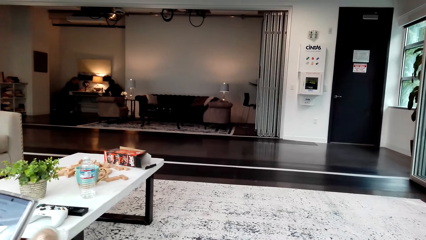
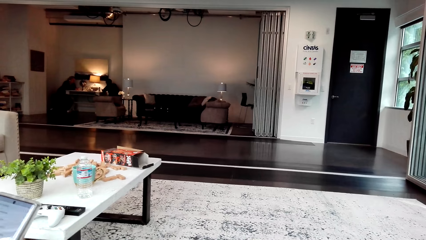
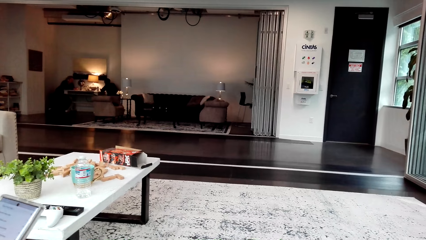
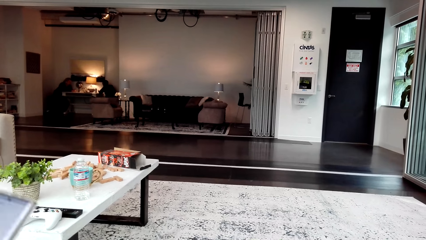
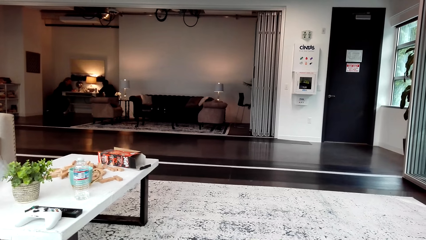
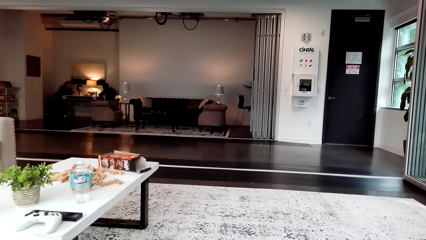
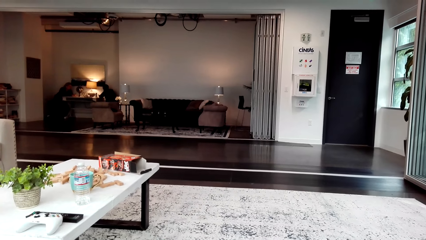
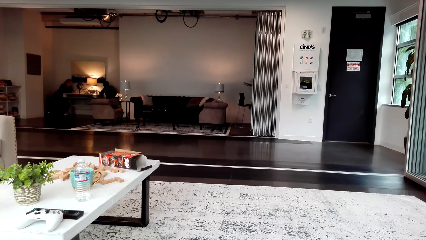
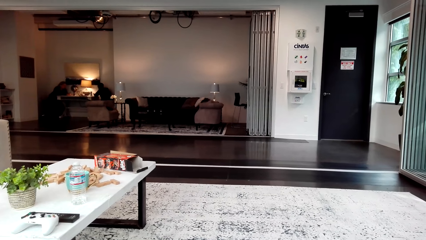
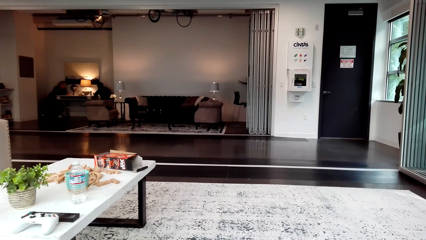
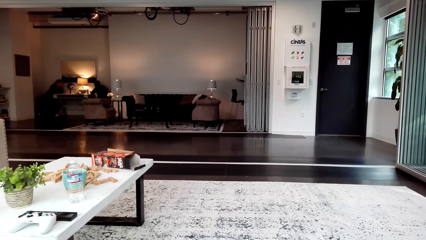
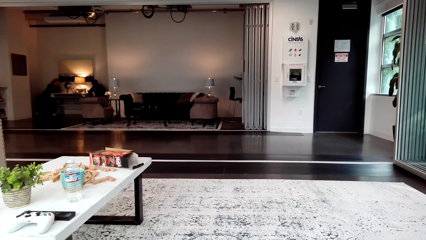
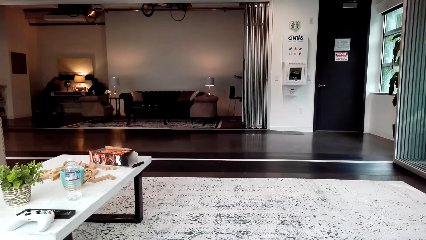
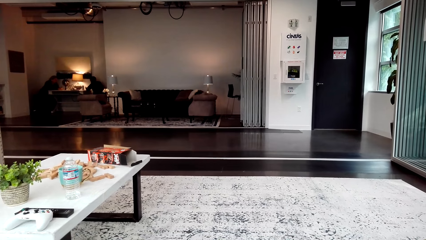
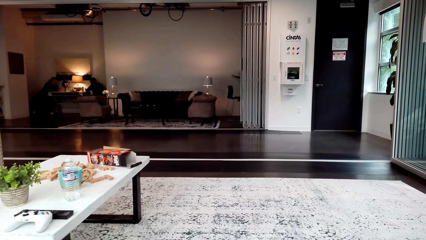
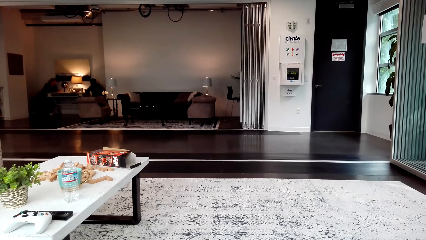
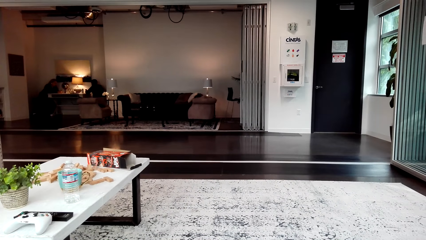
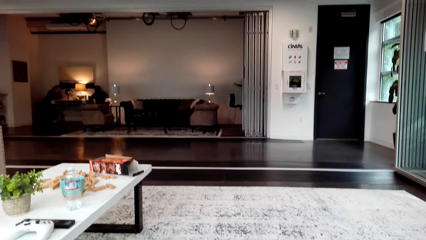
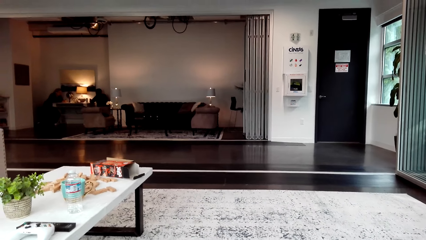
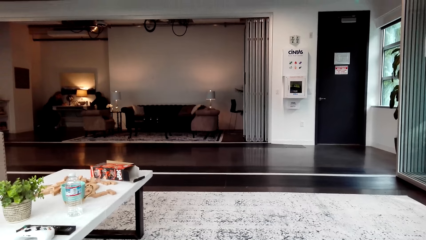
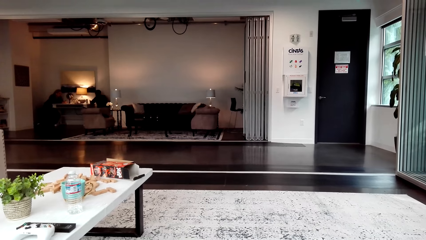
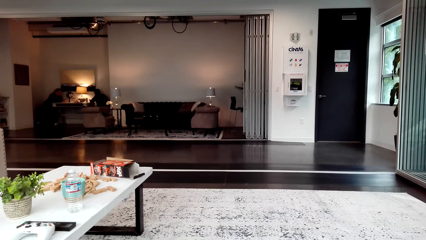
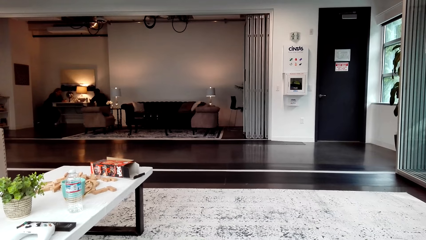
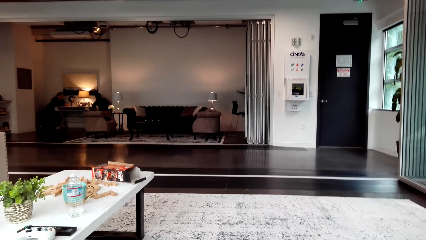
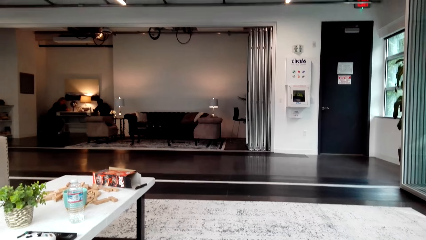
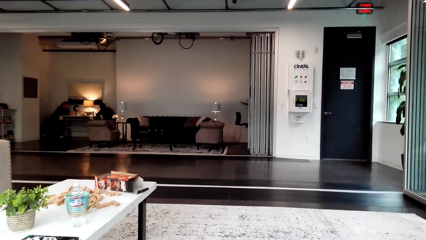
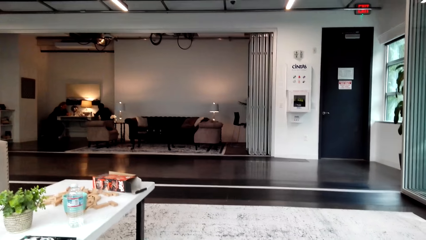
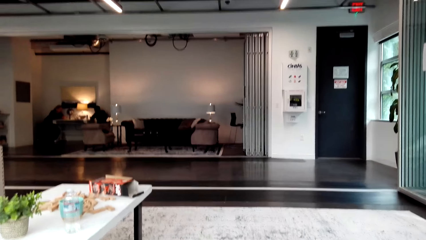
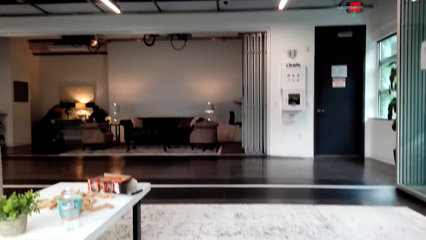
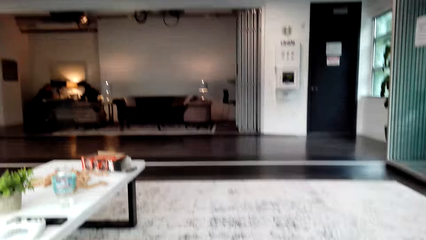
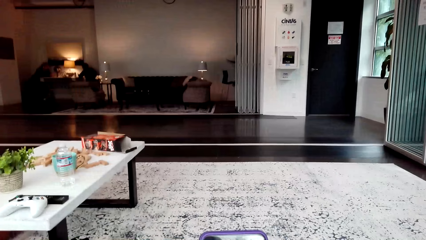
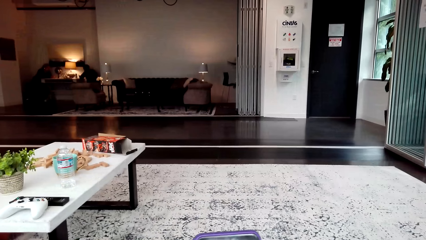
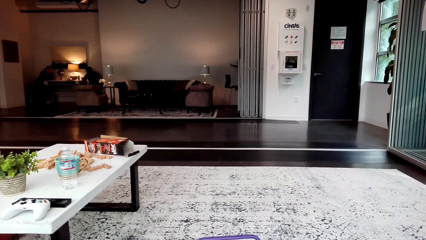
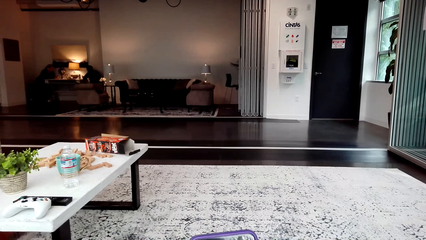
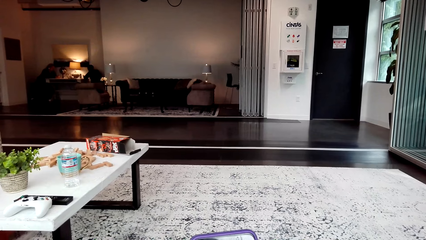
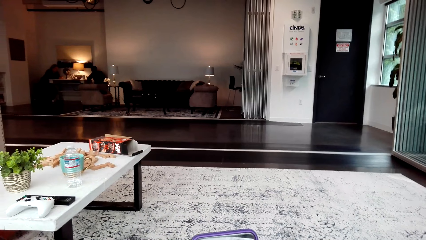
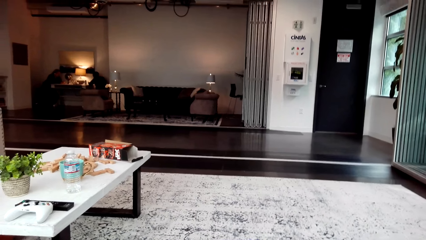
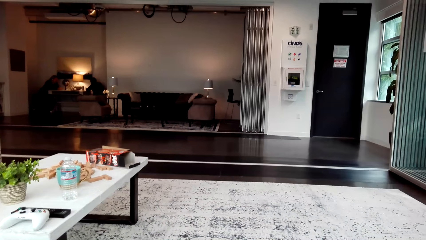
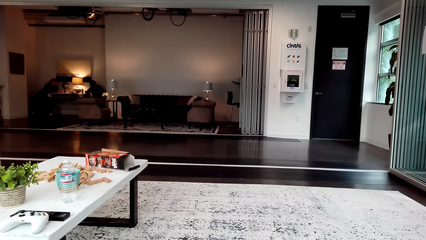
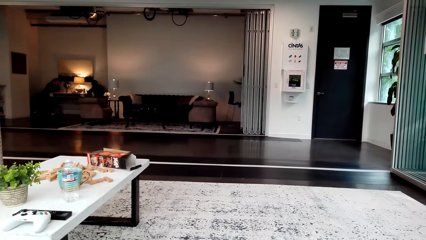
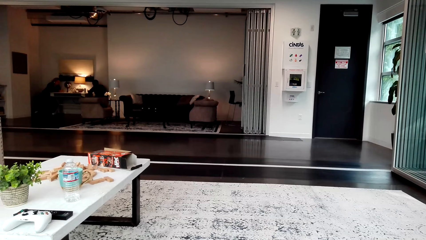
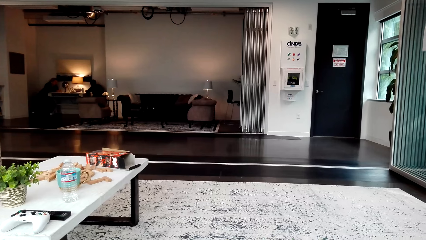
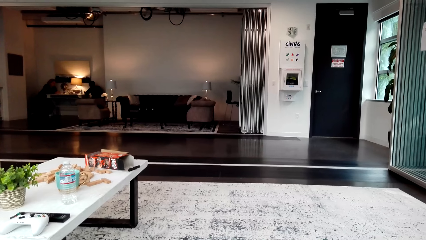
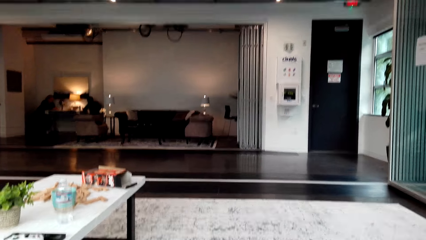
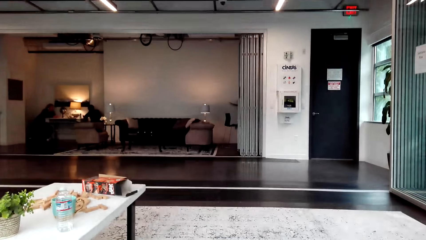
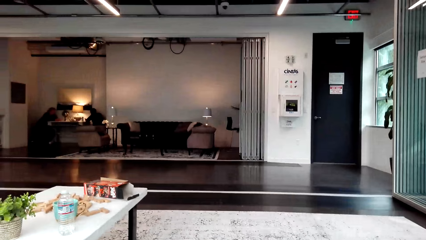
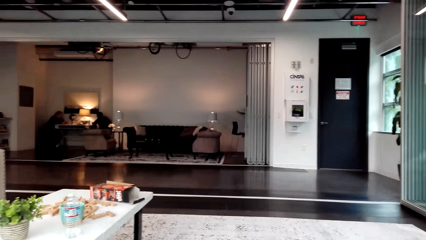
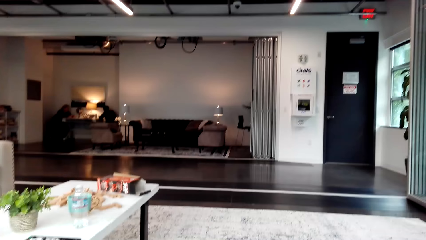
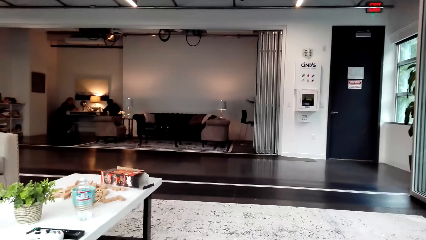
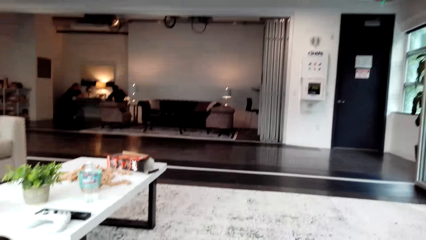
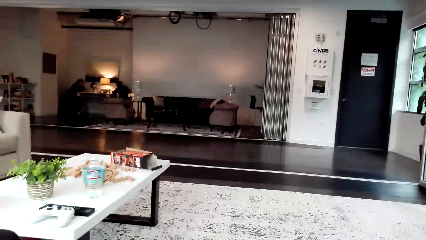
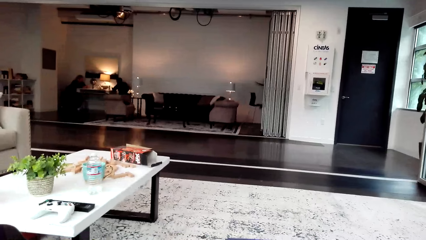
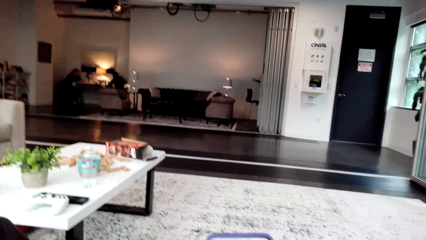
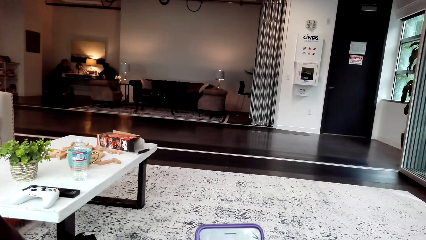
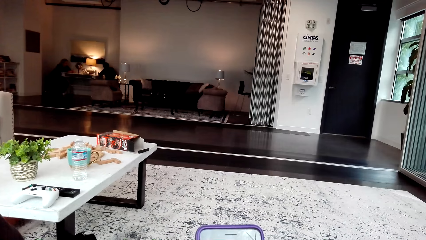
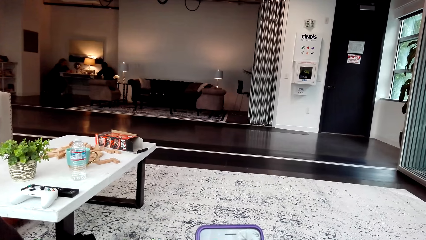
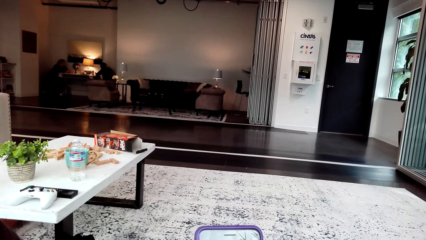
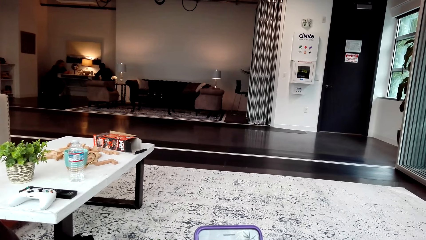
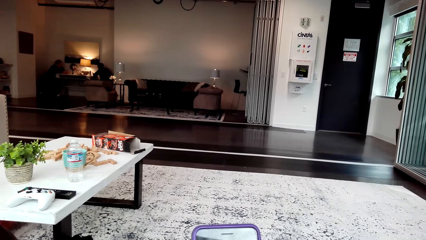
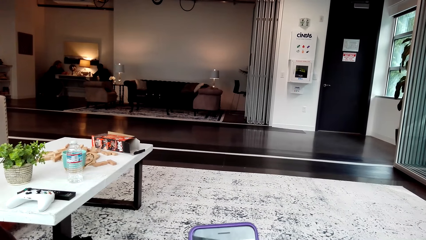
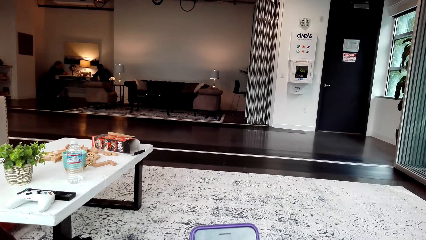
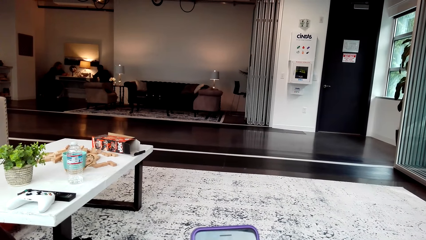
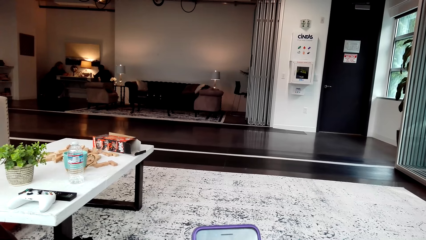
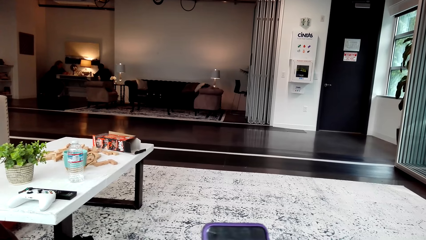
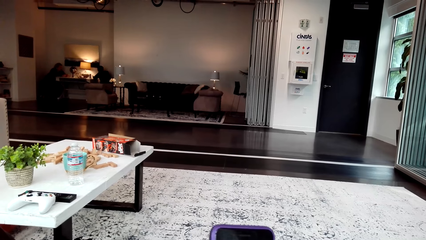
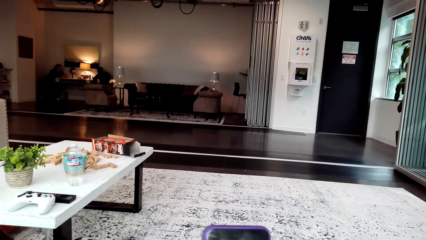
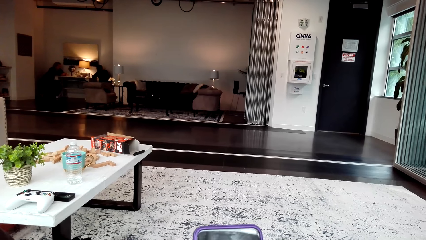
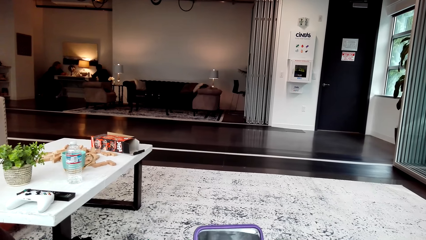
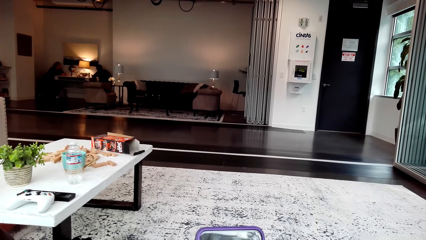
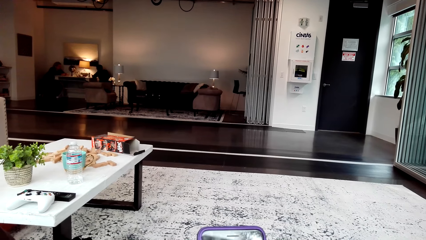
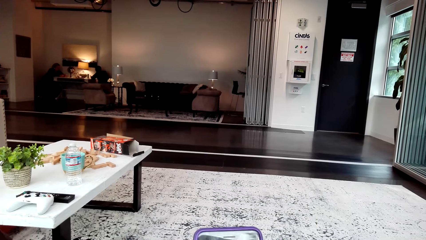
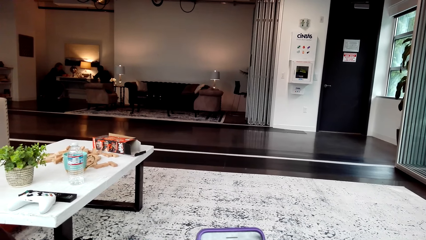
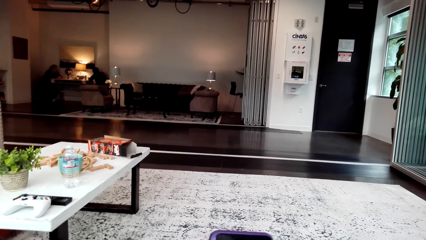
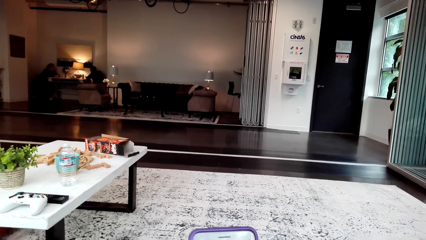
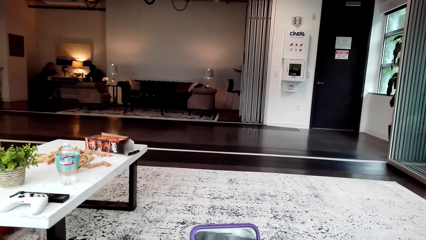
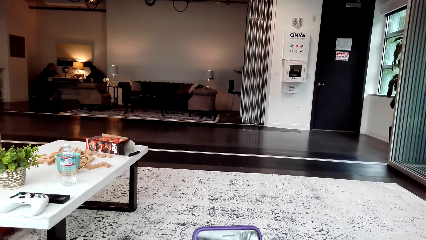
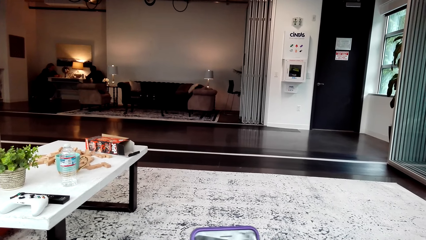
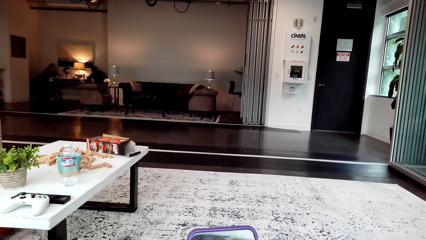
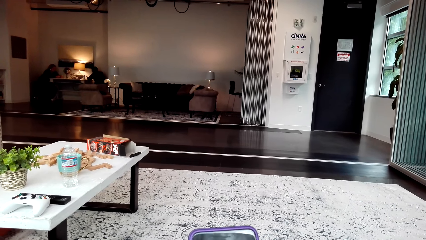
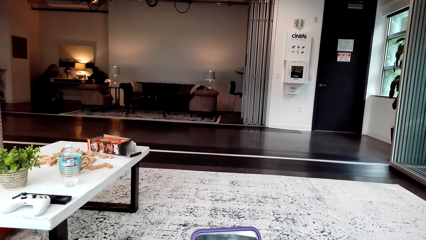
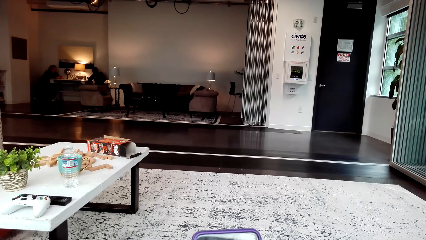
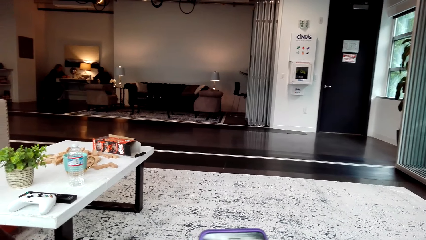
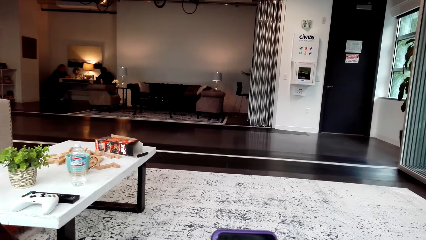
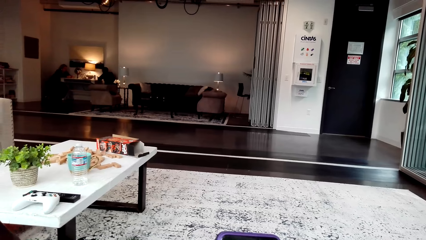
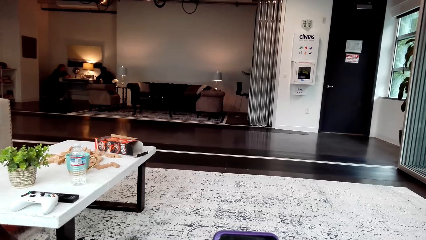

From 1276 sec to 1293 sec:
A woman uses the phone. The camera wearer looks around. They use the phone. They look around. They use the phone.
